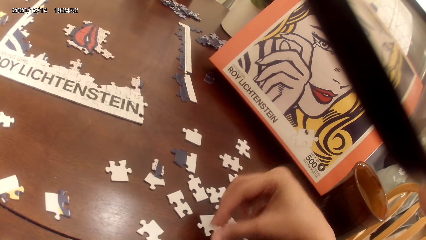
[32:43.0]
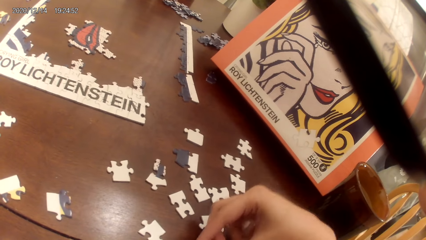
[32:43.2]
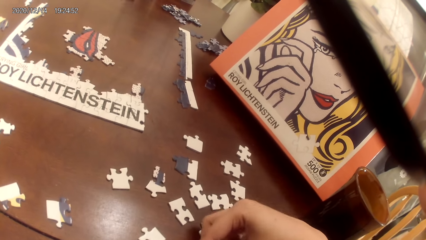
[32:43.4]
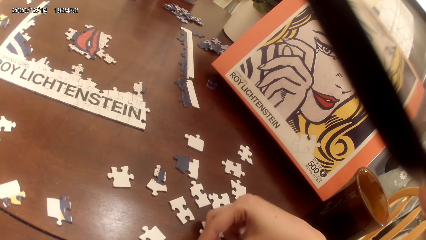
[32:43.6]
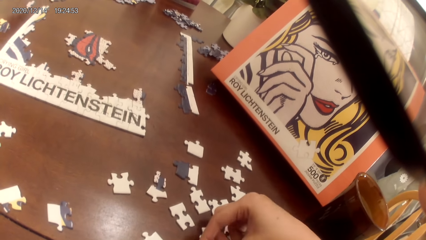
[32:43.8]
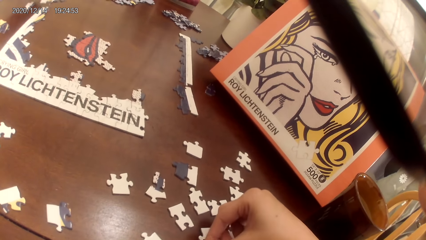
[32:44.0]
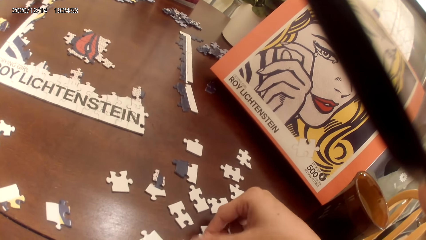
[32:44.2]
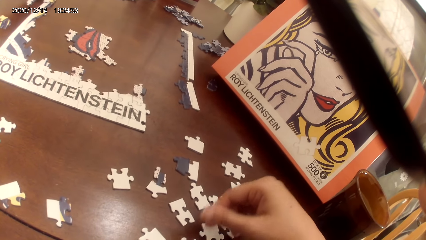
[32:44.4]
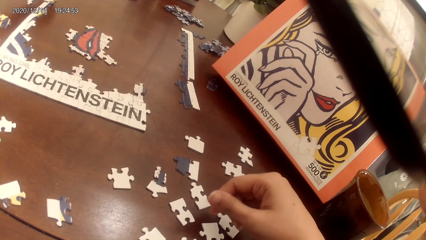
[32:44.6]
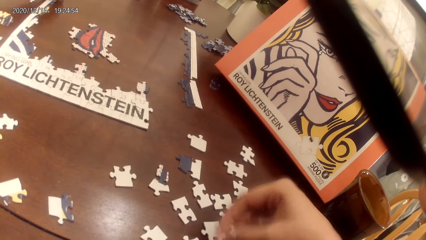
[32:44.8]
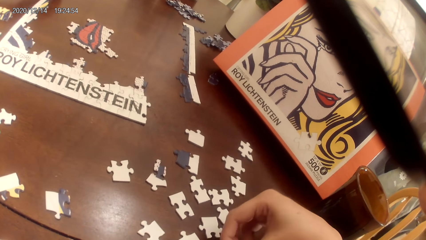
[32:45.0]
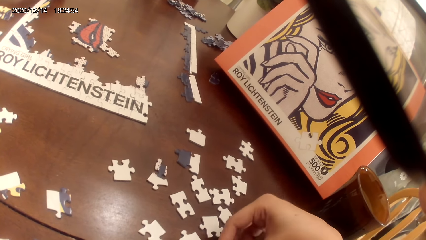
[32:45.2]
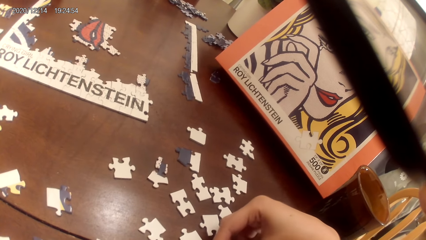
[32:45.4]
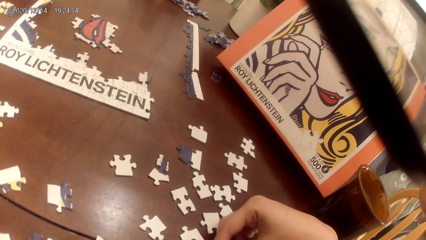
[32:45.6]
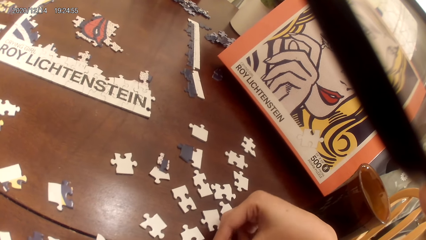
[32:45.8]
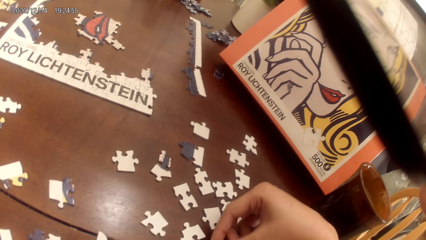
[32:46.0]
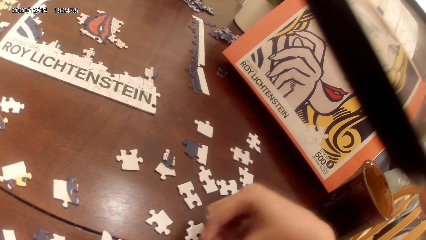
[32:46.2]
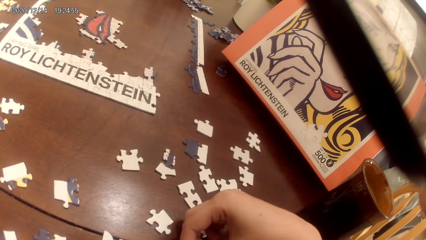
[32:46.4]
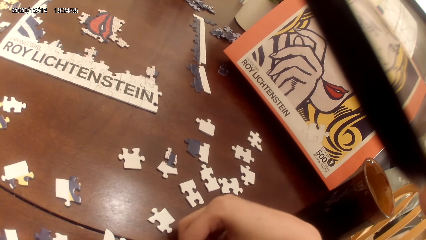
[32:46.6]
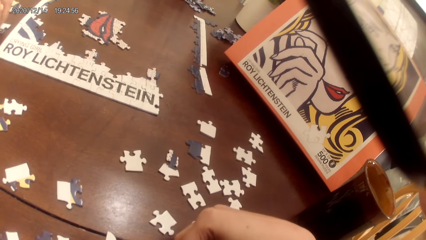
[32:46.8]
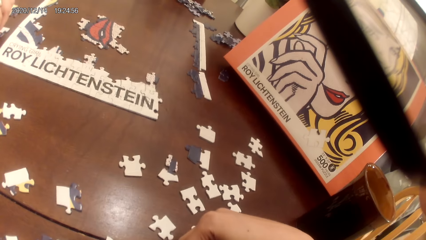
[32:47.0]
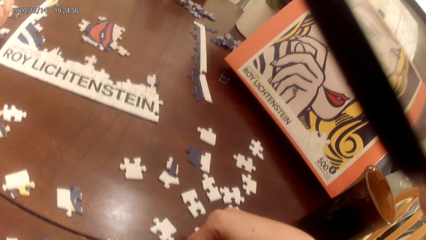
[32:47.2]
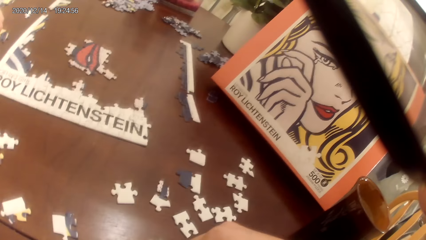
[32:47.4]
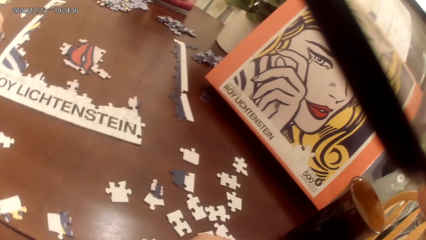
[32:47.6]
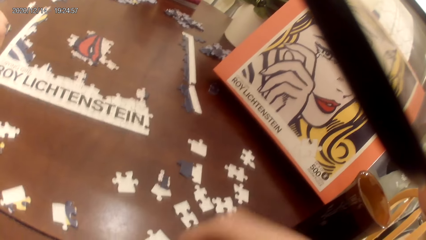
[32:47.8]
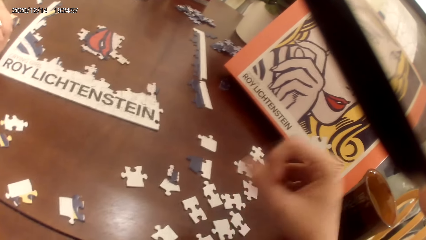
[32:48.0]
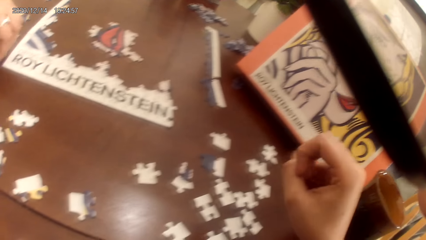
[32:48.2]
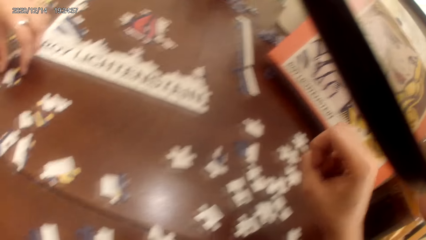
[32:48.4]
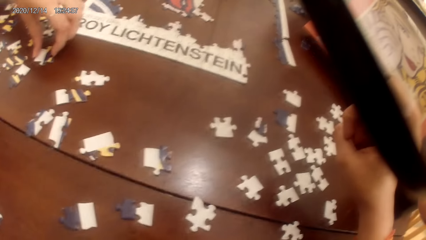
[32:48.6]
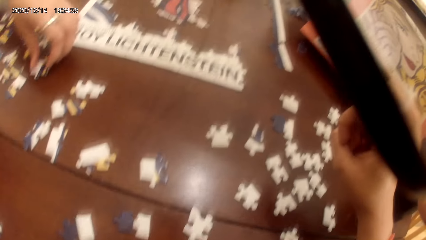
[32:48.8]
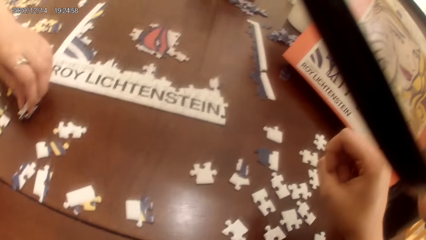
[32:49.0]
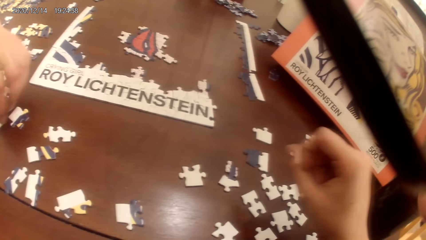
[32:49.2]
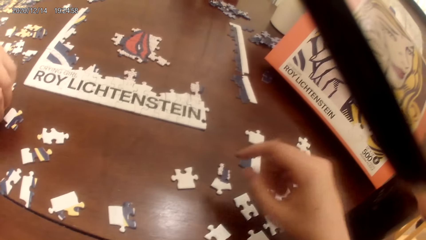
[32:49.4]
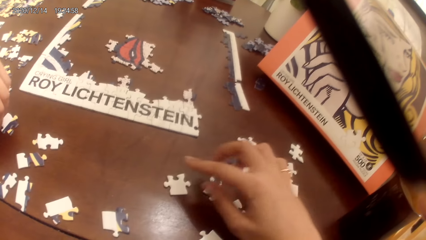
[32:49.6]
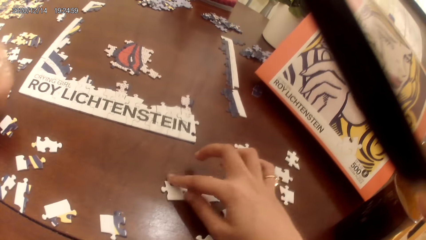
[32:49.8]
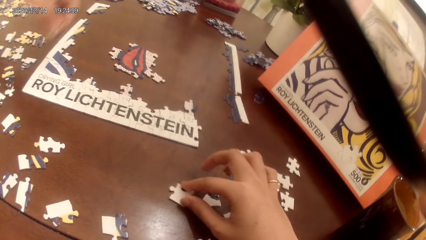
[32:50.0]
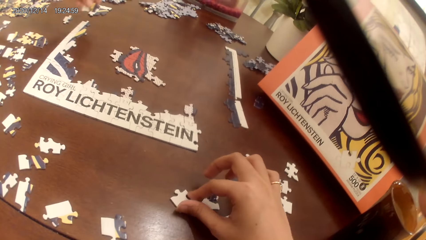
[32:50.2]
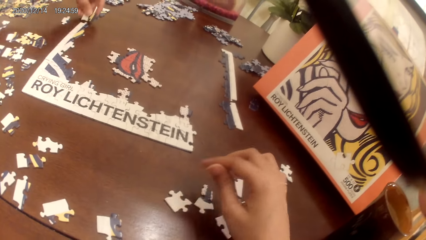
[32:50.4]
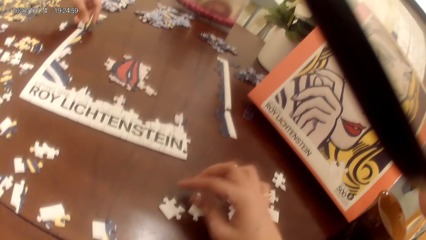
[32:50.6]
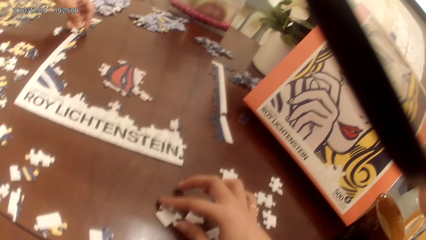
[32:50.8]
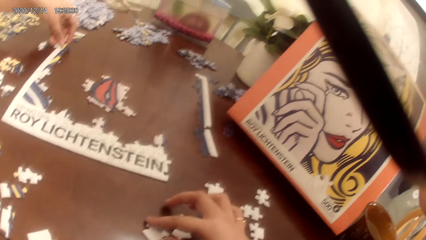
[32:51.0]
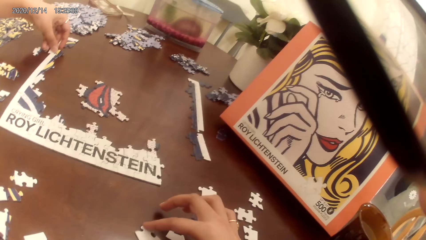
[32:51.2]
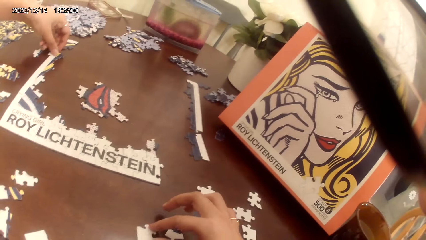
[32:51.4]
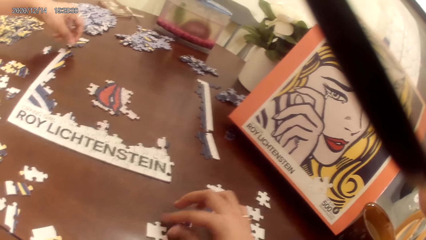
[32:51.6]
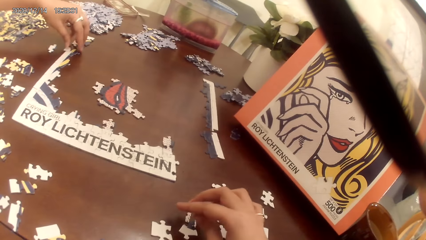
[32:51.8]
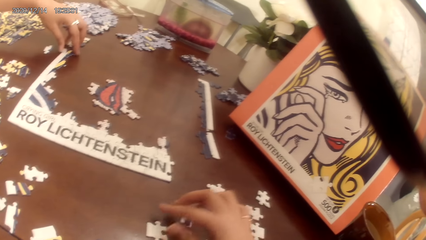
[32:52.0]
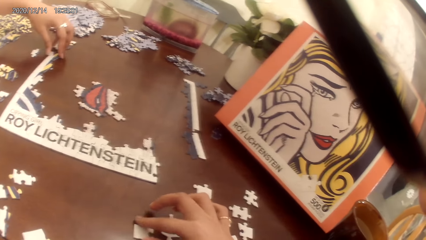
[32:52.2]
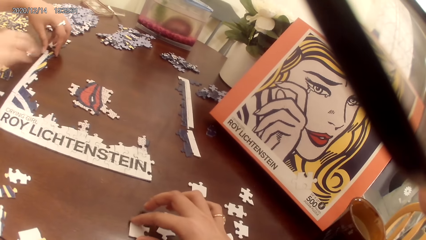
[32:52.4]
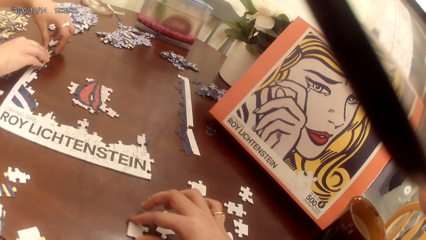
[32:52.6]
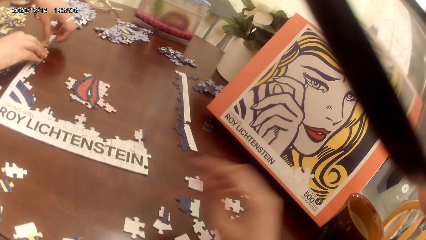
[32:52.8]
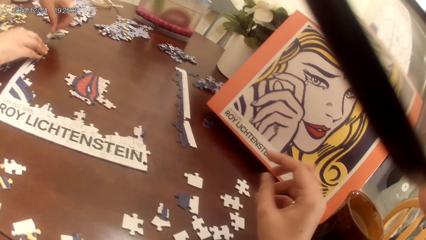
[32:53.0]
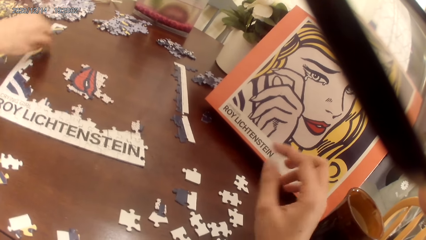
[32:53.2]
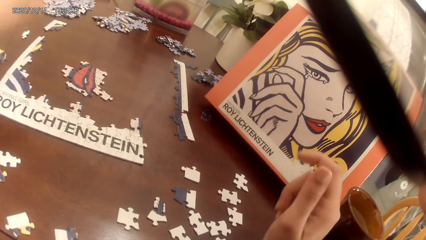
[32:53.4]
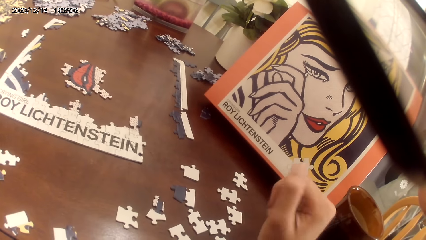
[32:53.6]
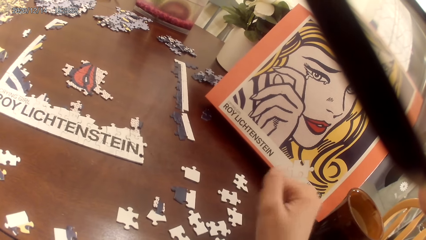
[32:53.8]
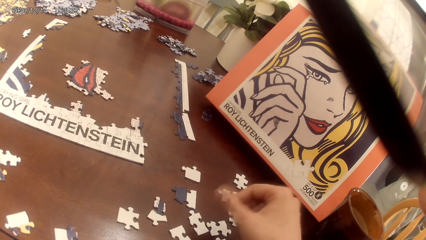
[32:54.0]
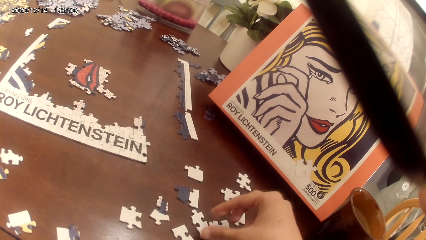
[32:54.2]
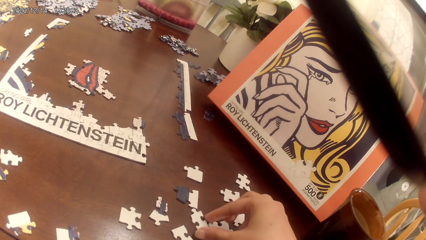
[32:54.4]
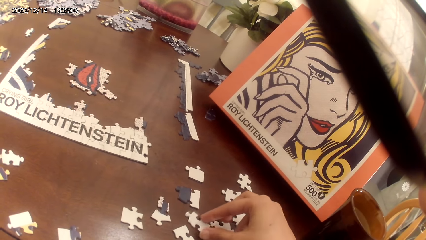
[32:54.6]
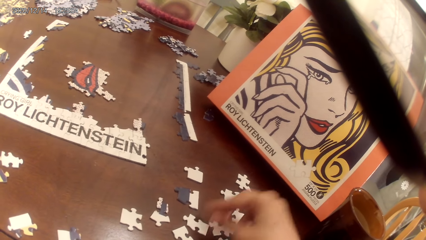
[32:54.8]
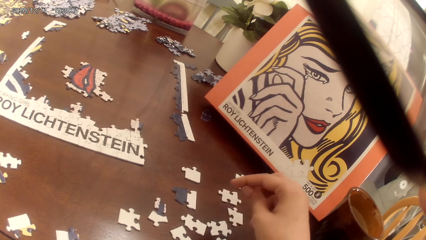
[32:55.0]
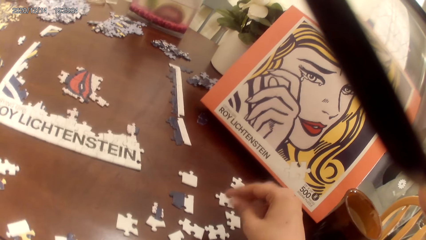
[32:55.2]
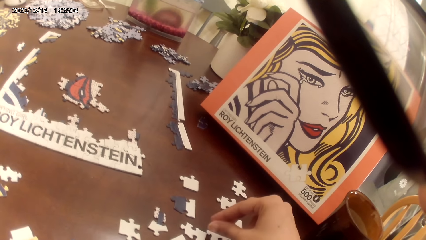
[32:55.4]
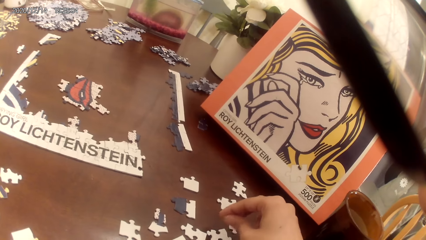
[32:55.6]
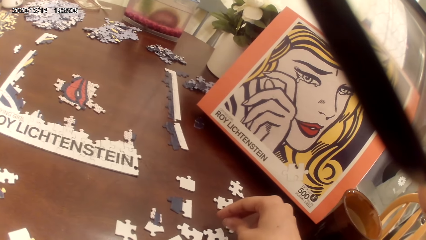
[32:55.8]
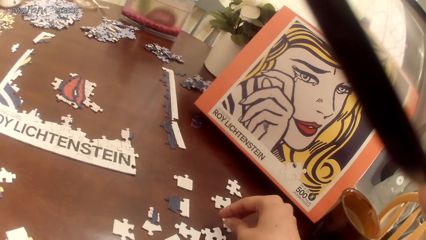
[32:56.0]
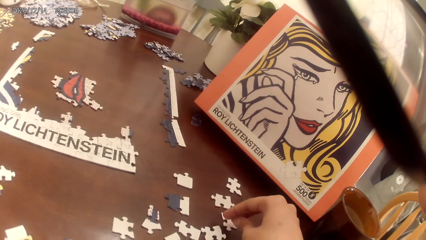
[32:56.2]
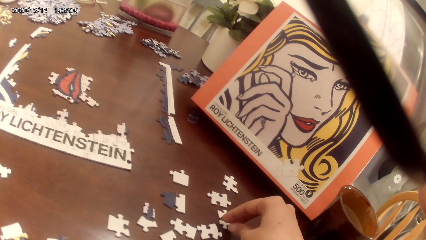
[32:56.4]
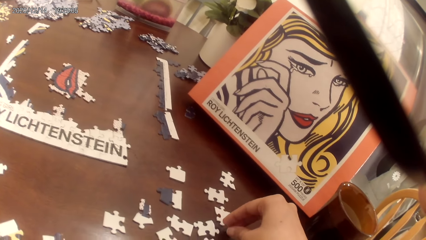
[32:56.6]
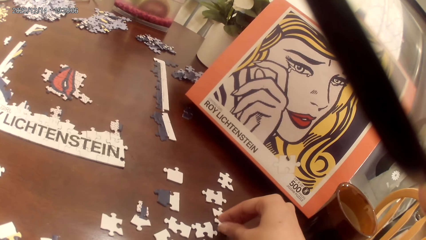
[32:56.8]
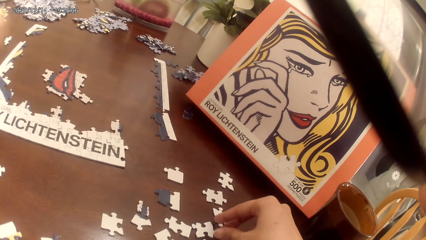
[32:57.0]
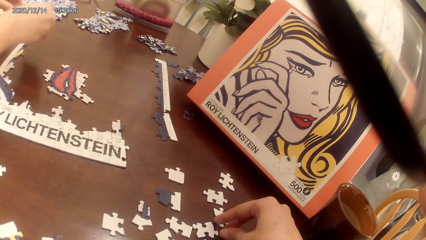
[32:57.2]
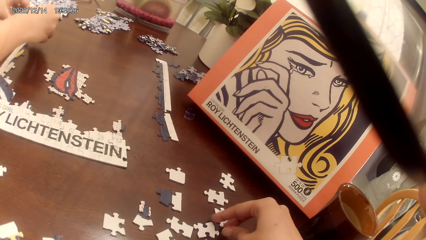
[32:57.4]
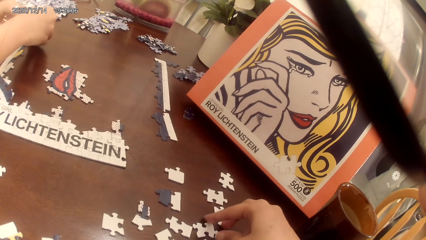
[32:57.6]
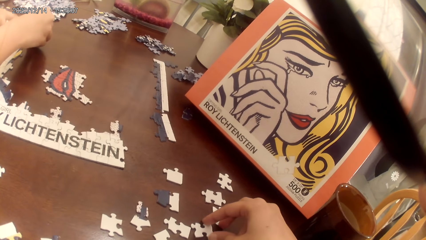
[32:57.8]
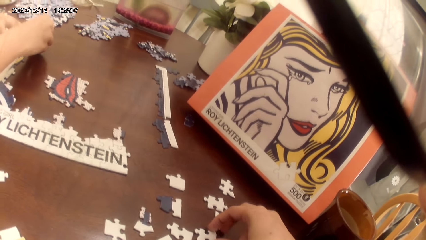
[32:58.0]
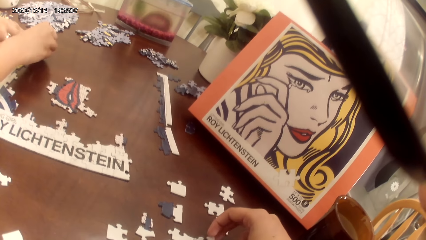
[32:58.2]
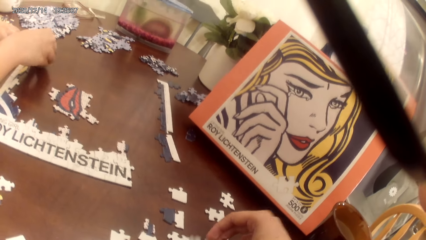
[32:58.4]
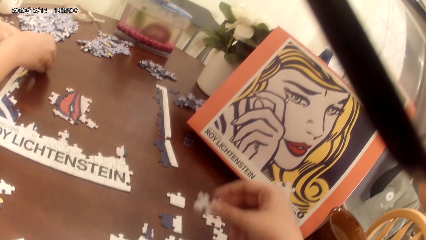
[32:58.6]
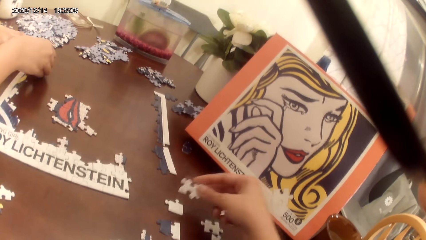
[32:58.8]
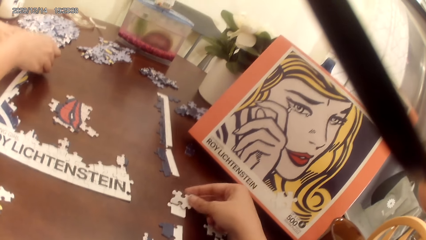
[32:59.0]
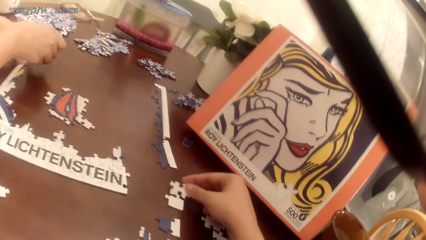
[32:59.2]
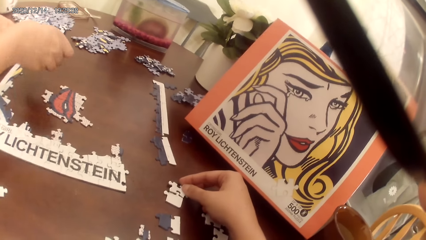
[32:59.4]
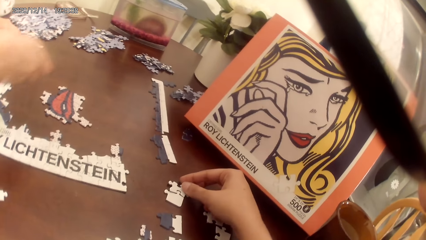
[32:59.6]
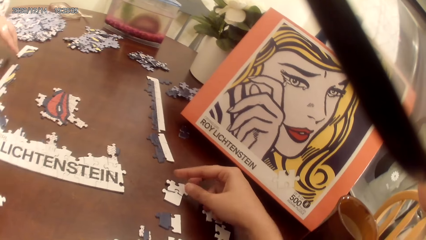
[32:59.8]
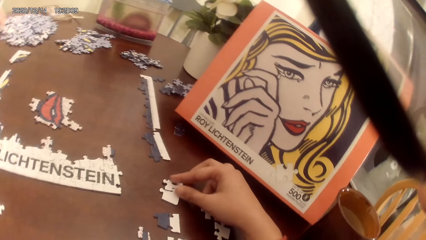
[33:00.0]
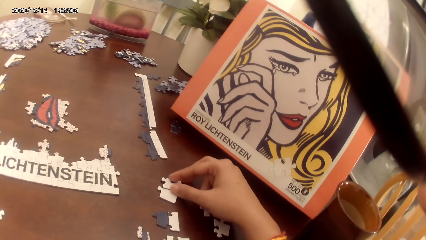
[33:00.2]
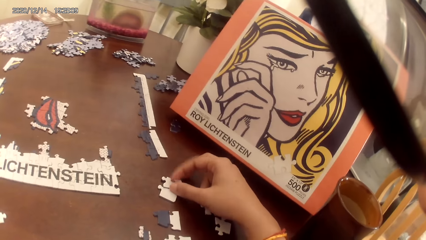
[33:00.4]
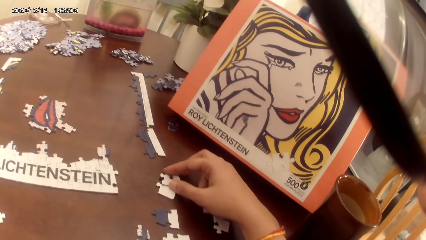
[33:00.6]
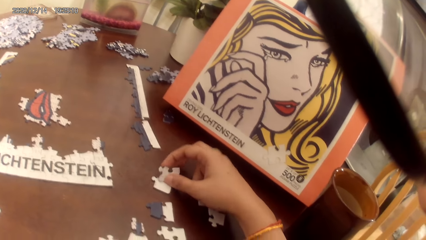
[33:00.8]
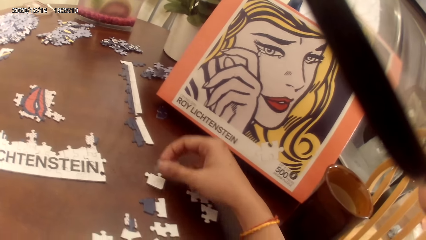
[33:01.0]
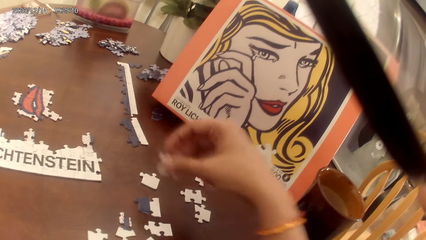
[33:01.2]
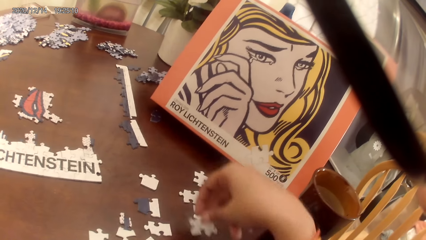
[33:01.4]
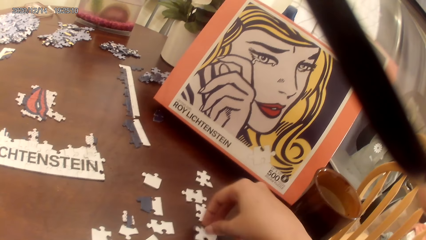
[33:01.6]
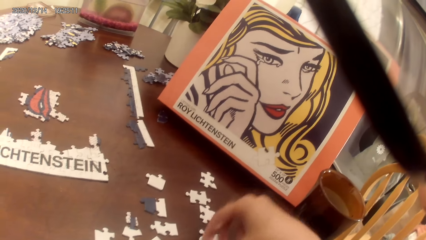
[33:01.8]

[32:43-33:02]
A person places a puzzle piece on the table. The person picks up the puzzle piece. The person picks up the puzzle piece again. The camera wearer turns a puzzle piece. The person places the puzzle piece on the table. The camera wearer looks around. The person picks up the puzzle piece. The person places the puzzle piece on the table. The camera wearer picks up the puzzle piece and places the puzzle piece on the table.
